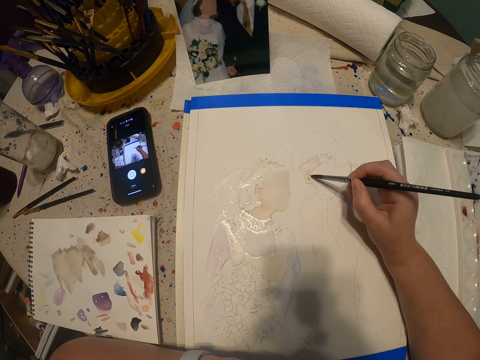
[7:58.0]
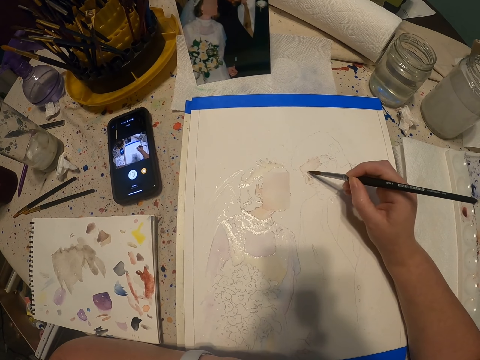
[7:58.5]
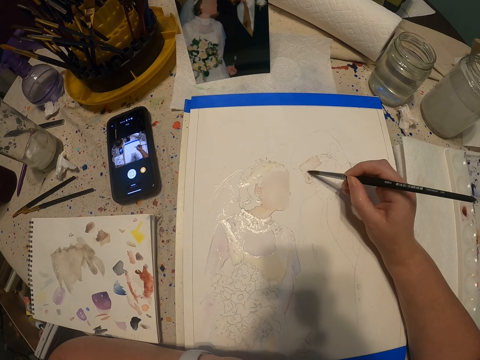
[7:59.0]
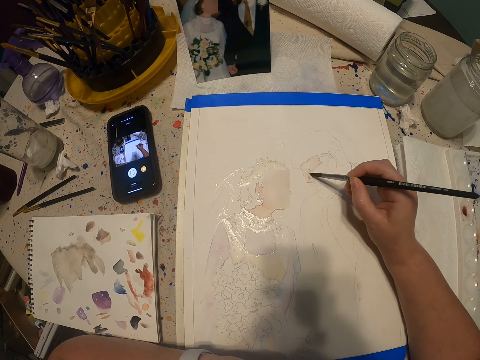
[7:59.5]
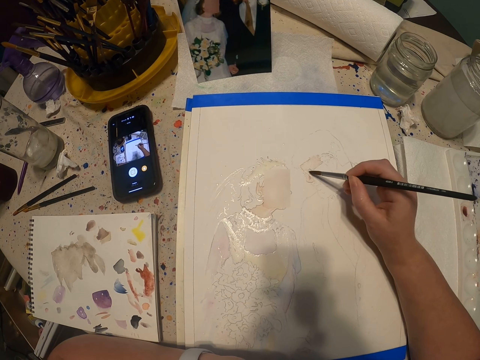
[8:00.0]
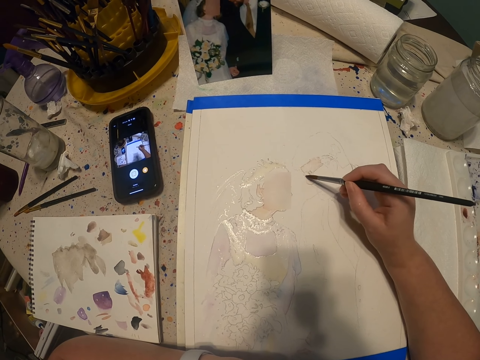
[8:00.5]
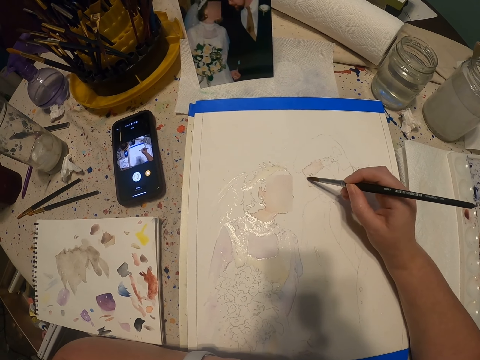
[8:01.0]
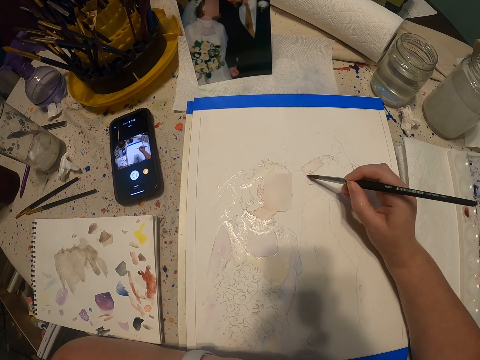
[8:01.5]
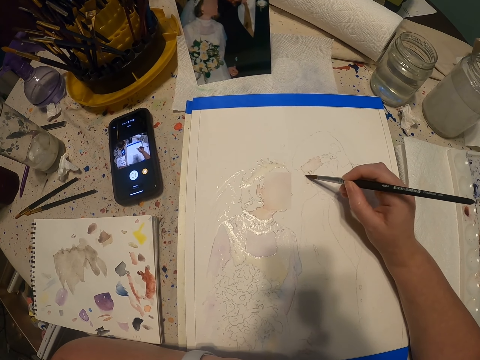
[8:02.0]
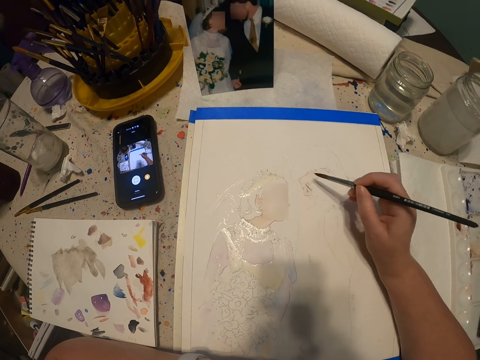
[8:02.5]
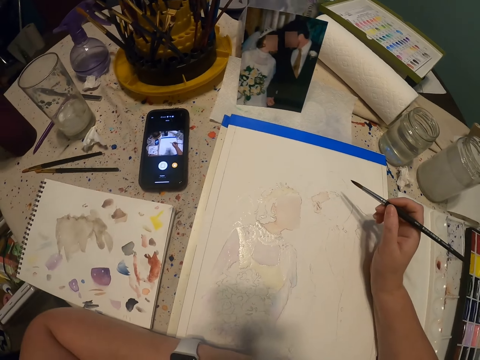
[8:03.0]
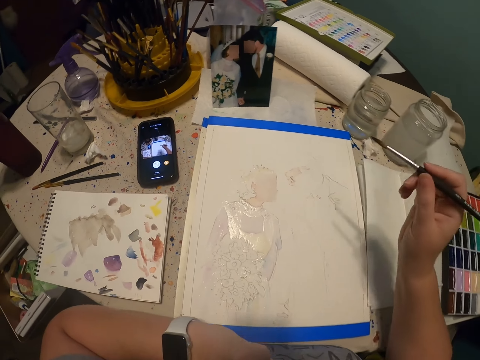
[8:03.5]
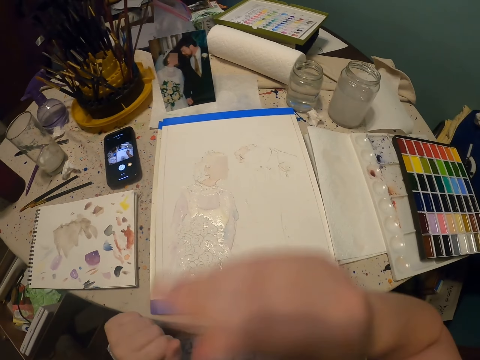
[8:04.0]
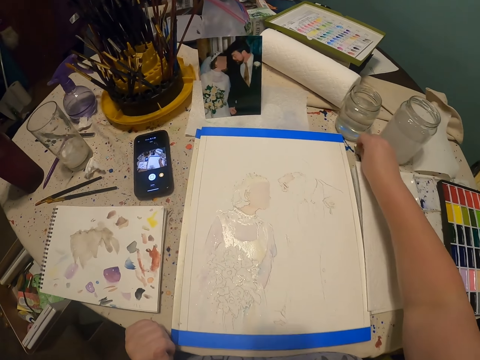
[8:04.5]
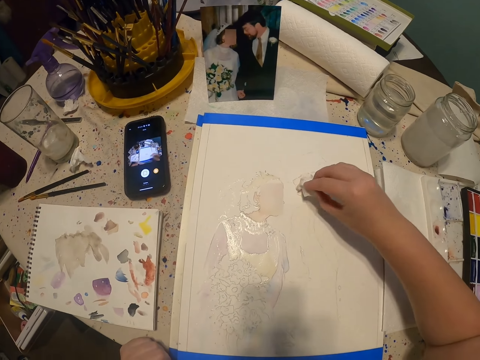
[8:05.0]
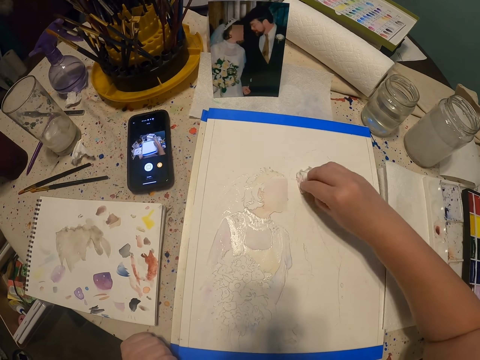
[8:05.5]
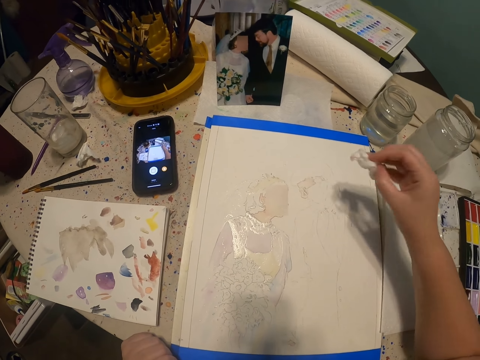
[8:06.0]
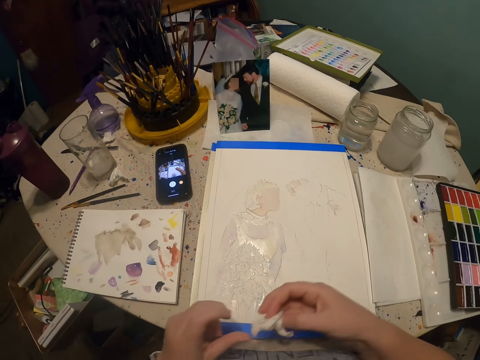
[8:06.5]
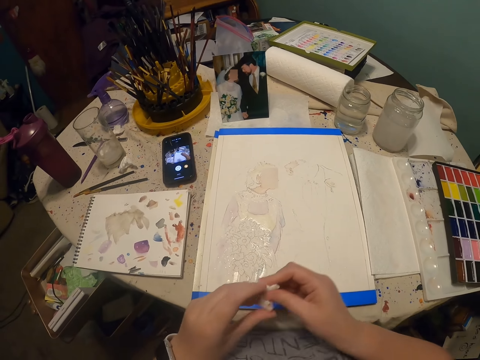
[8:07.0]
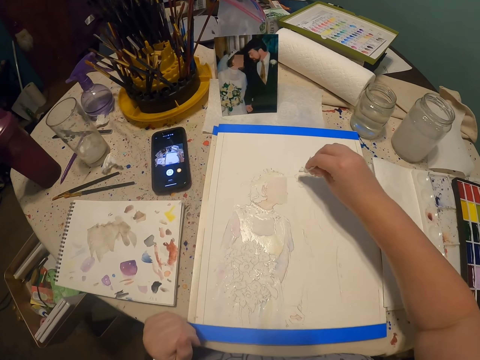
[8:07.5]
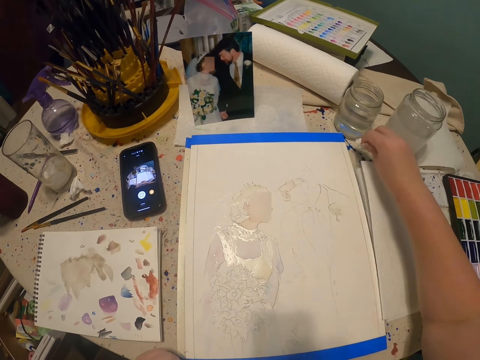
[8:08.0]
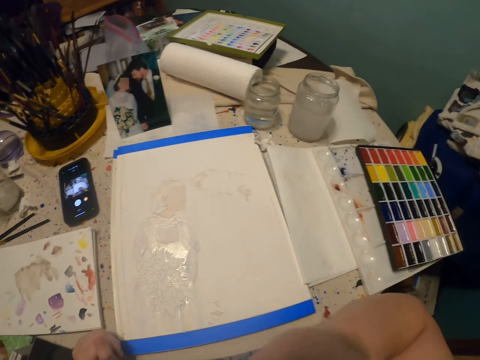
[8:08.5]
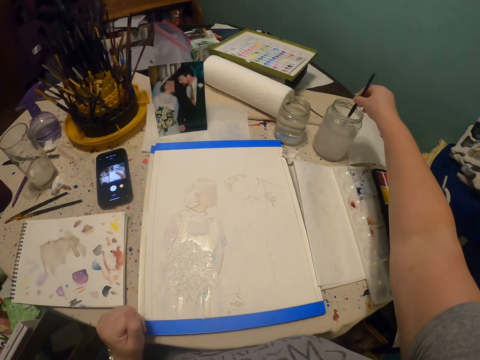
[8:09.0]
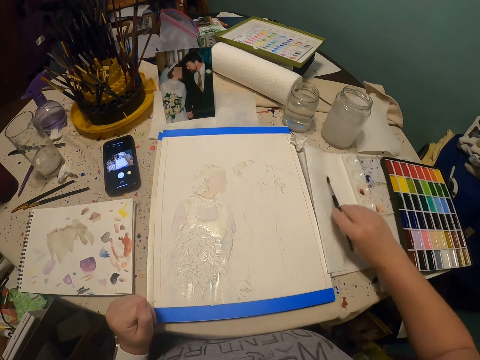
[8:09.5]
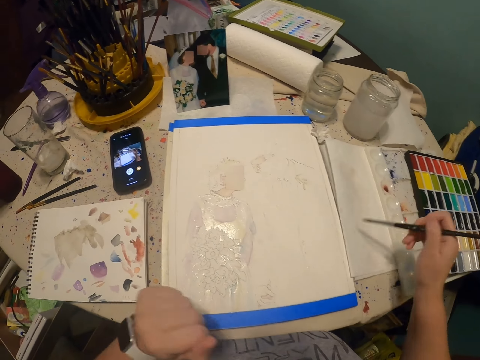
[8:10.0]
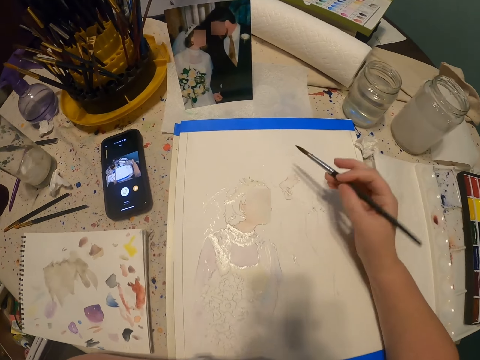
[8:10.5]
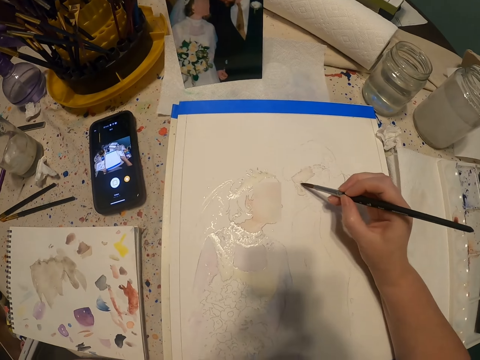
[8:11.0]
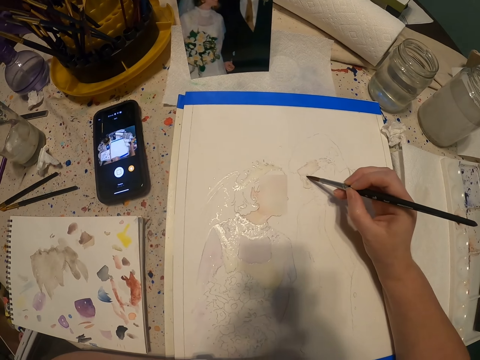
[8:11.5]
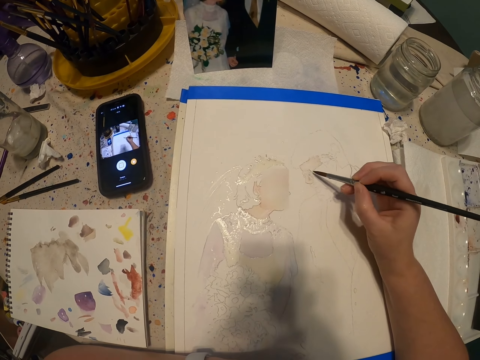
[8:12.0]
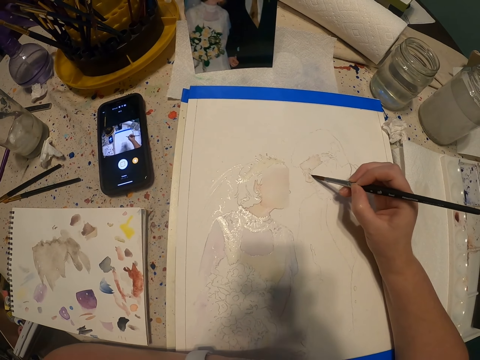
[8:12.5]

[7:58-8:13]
The camera wearer moves the hand. They stare at the painting. They pick up the tissue or paper towel. They wipe the paint with the tissue. They fold the paper towel. They wipe the paint with the tissue. They put the tissue on the table. They take the paint brush. They dip the paint brush in water. They rub the paint brush on the paper. They spread paint on the drawing.

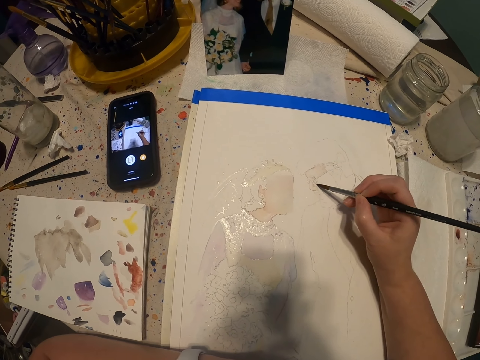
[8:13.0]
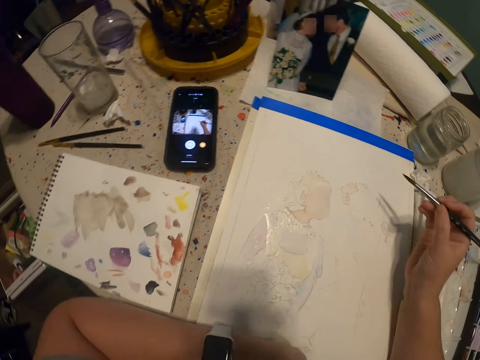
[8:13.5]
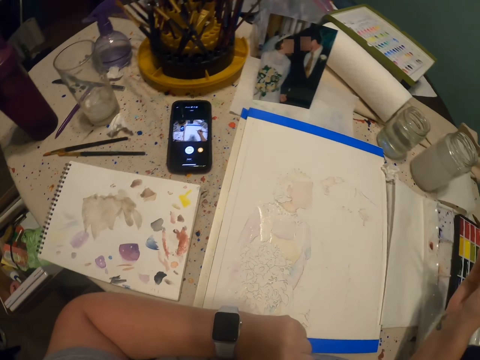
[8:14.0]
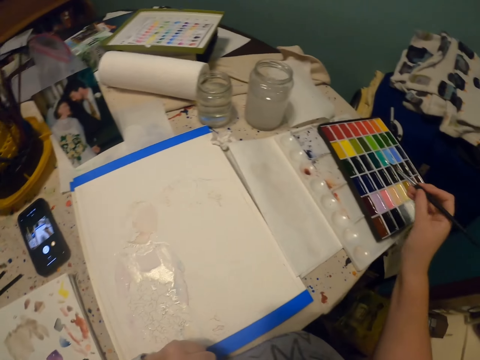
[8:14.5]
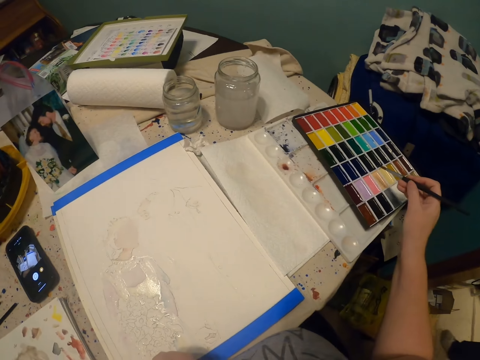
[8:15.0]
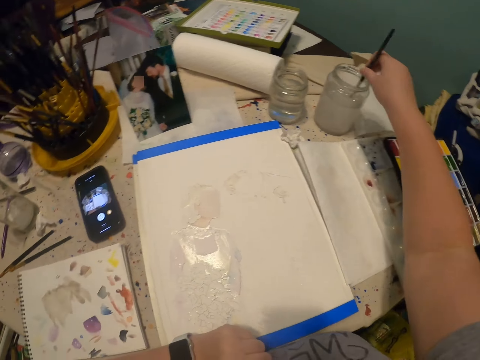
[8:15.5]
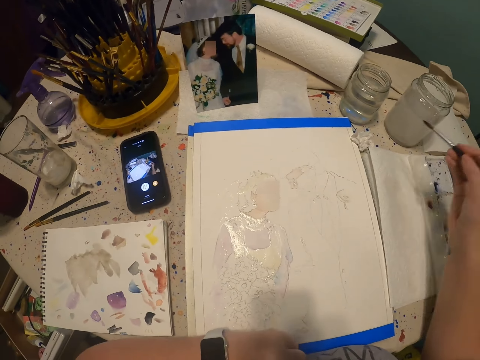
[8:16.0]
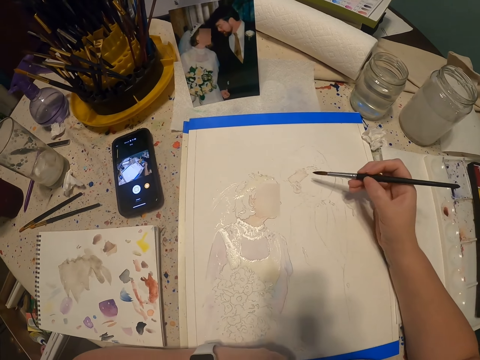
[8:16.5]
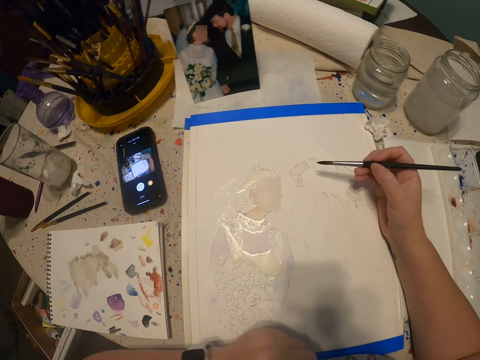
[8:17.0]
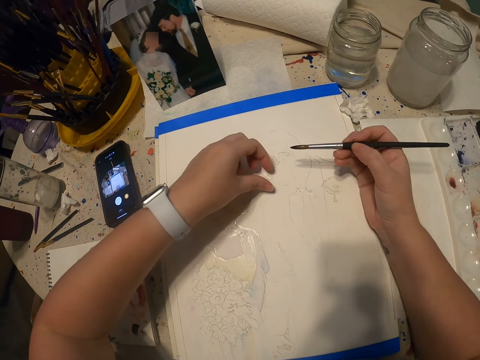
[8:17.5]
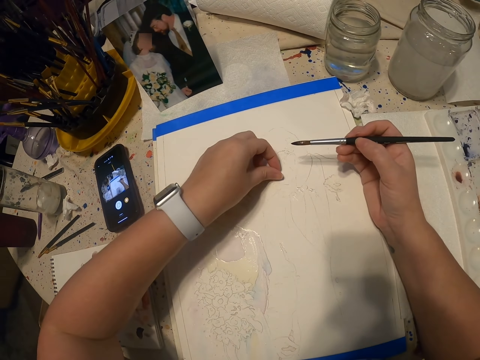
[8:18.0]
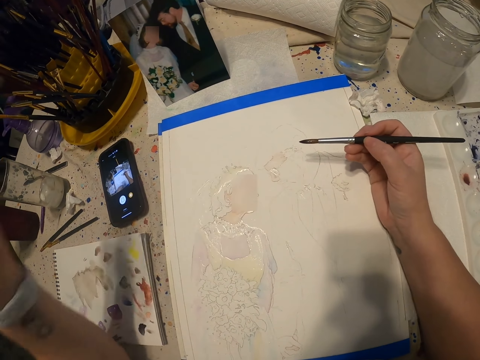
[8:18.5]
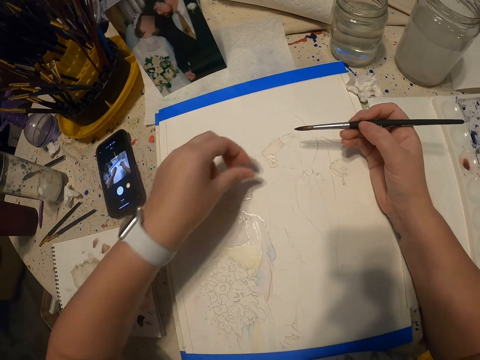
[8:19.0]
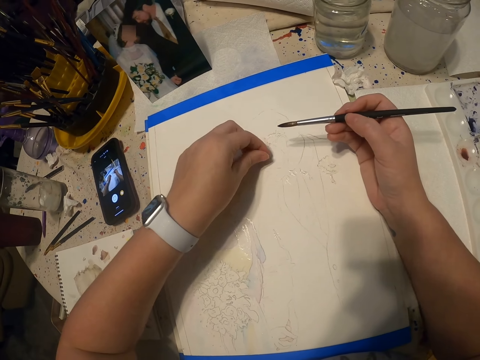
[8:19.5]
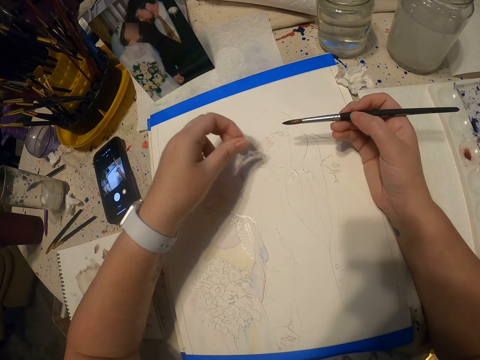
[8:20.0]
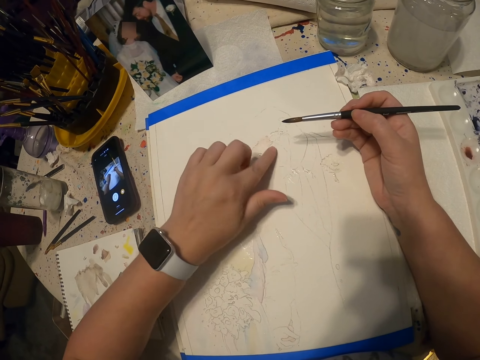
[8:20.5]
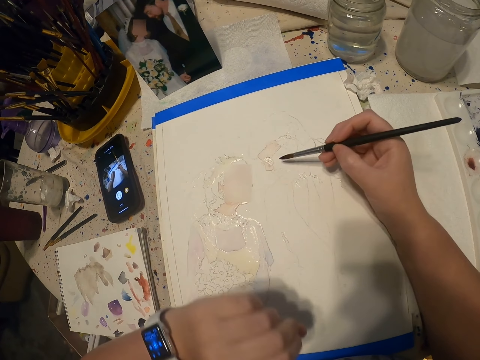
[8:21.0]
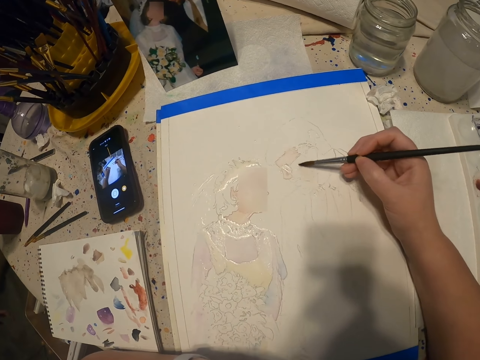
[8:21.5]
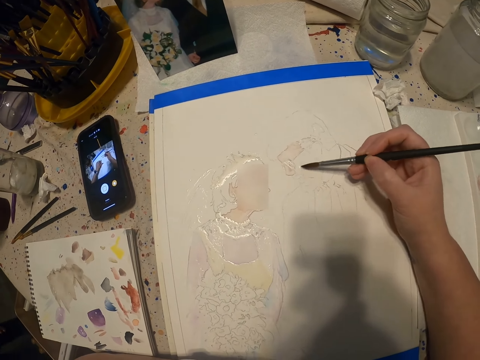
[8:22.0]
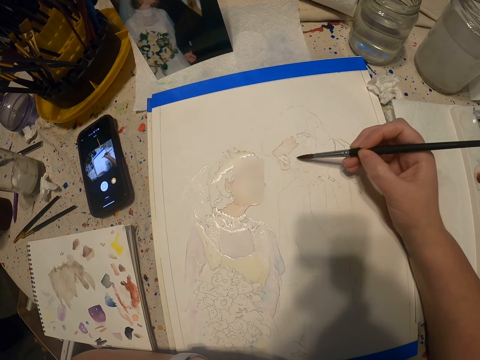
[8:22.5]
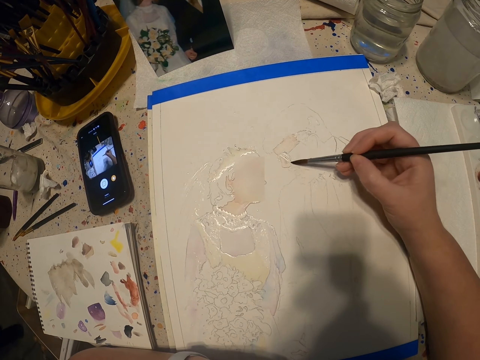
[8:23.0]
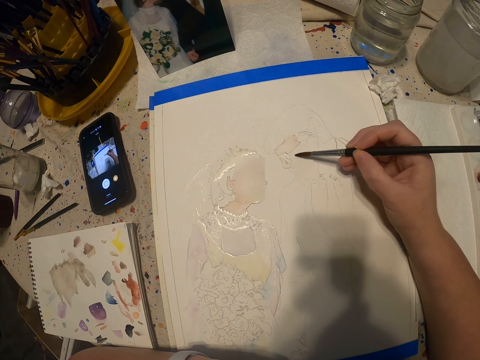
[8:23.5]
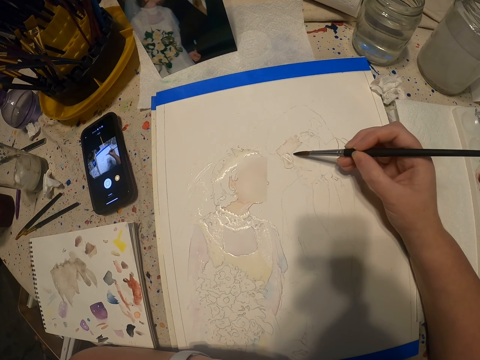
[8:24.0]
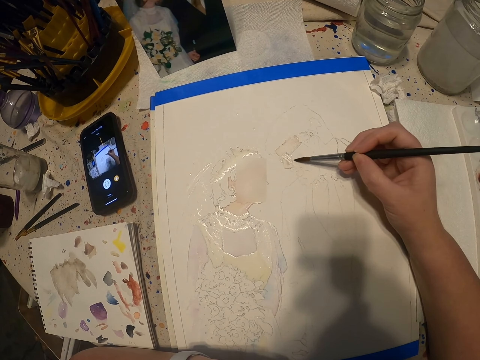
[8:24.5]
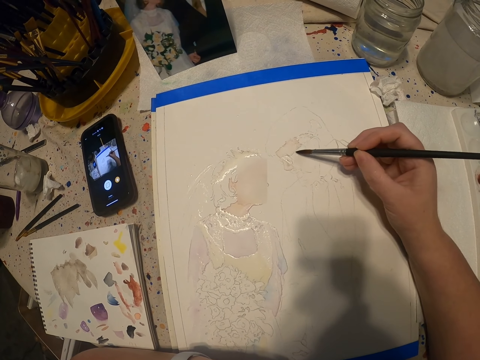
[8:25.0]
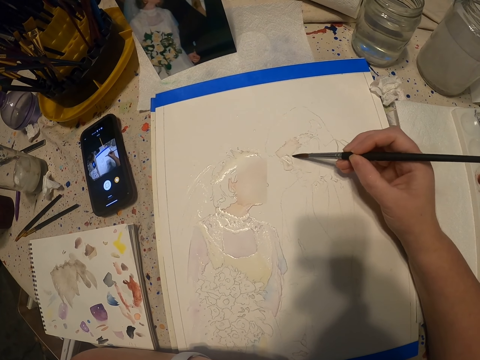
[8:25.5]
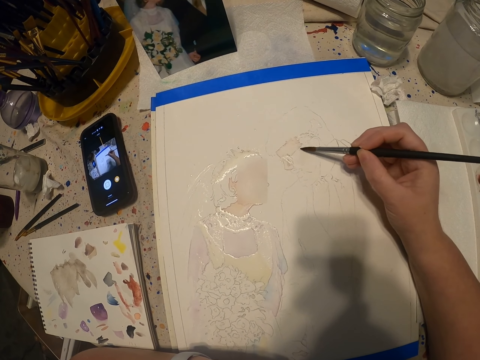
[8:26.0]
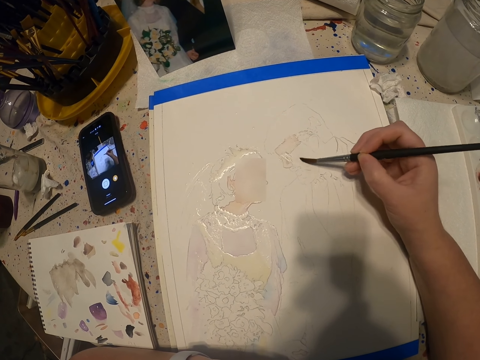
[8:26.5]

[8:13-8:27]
The camera wearer moves the hand. They dip the brush in a jar of water. They move the hand. They pick up the dirt on the drawing. They throw the dirt. They wipe the paint with the finger. They paint the drawing with the paint brush.
